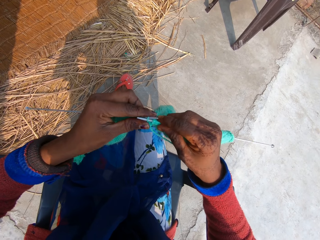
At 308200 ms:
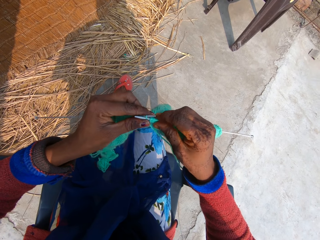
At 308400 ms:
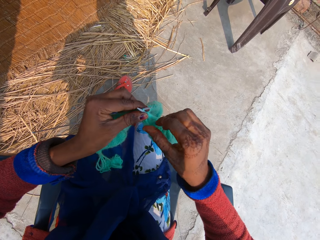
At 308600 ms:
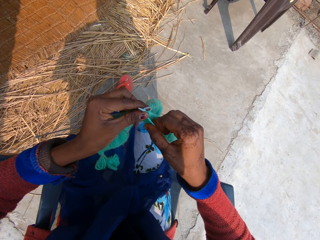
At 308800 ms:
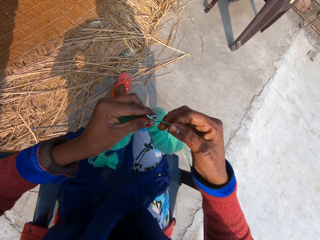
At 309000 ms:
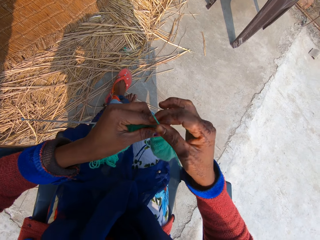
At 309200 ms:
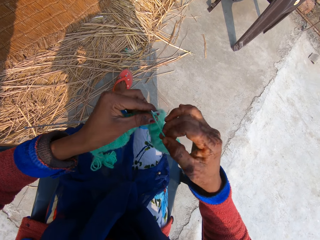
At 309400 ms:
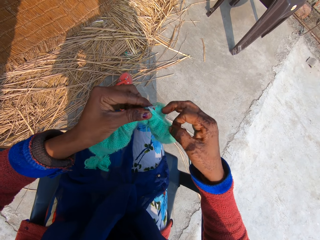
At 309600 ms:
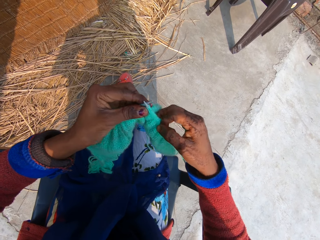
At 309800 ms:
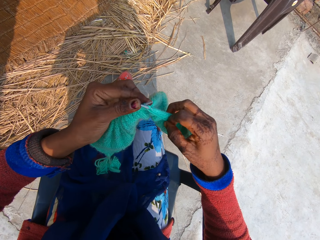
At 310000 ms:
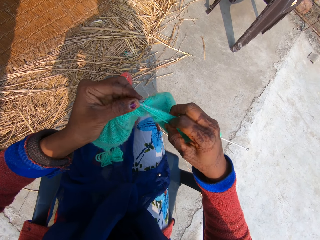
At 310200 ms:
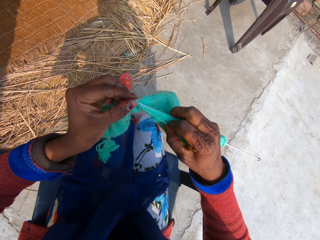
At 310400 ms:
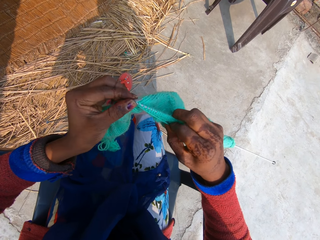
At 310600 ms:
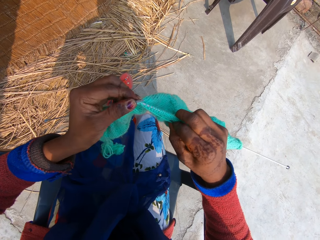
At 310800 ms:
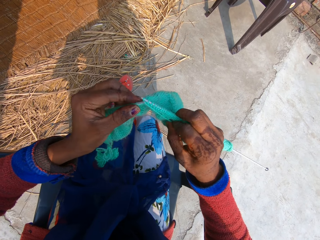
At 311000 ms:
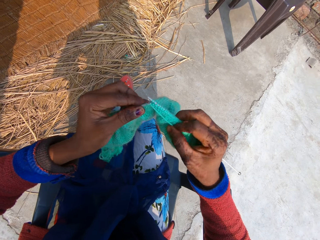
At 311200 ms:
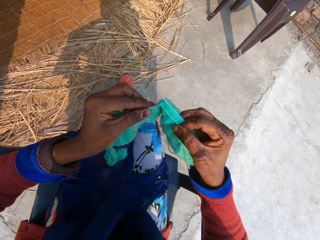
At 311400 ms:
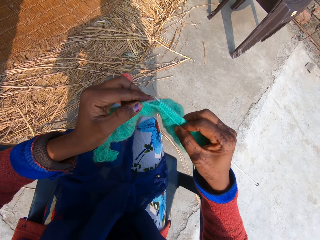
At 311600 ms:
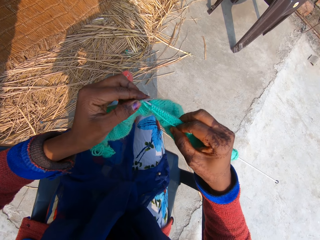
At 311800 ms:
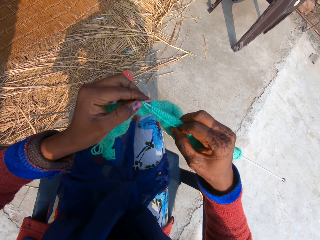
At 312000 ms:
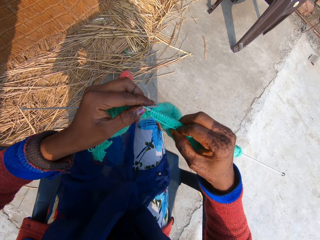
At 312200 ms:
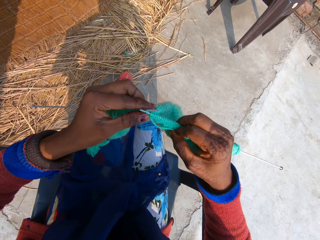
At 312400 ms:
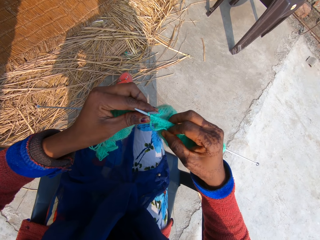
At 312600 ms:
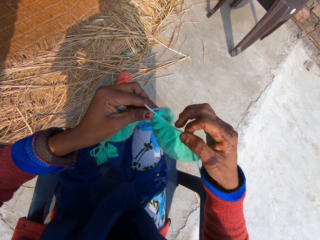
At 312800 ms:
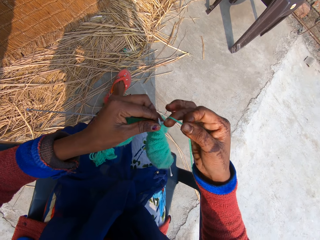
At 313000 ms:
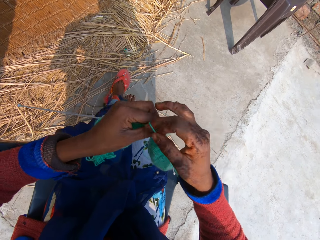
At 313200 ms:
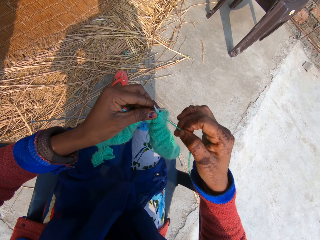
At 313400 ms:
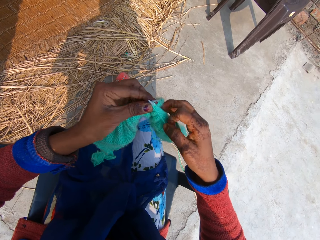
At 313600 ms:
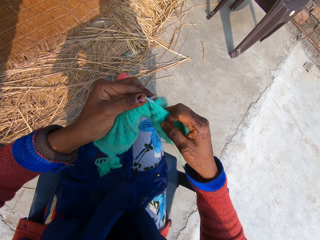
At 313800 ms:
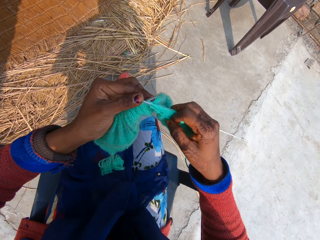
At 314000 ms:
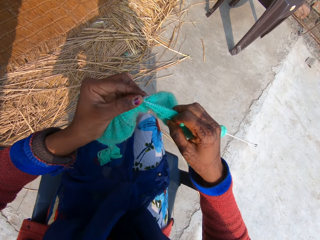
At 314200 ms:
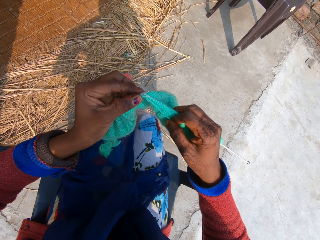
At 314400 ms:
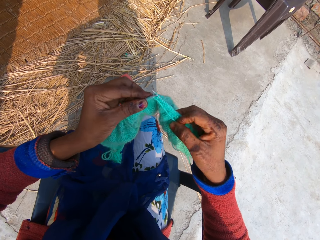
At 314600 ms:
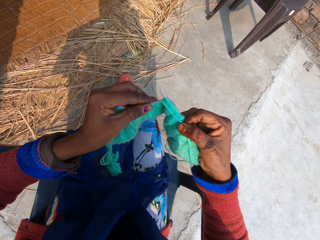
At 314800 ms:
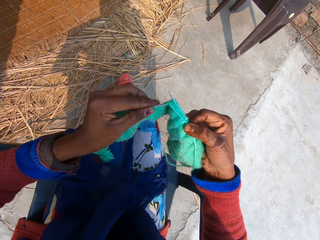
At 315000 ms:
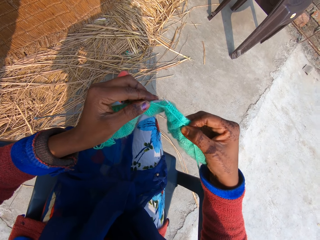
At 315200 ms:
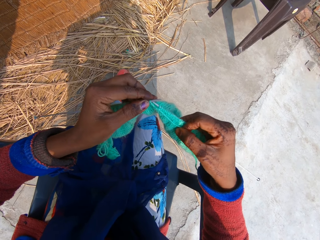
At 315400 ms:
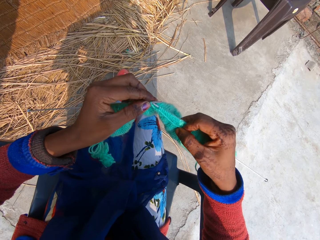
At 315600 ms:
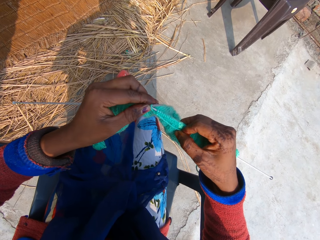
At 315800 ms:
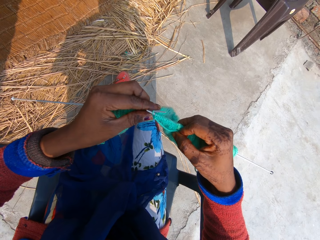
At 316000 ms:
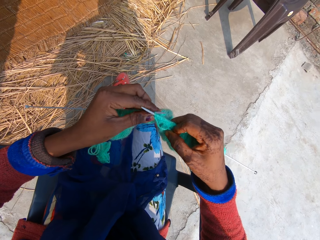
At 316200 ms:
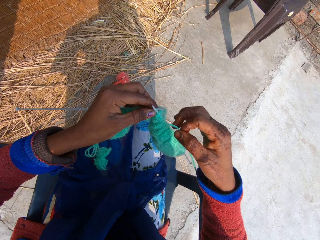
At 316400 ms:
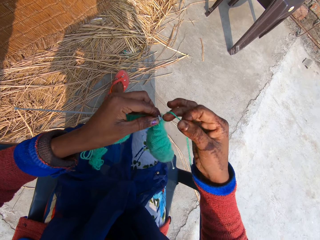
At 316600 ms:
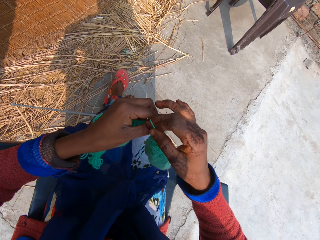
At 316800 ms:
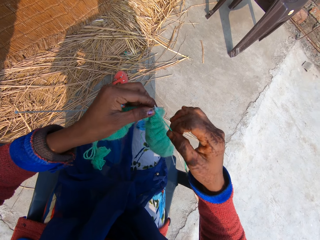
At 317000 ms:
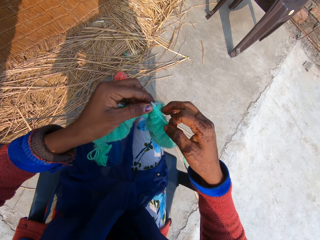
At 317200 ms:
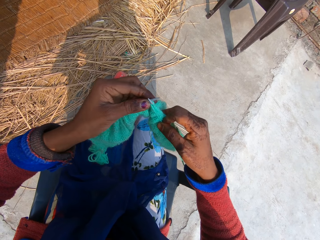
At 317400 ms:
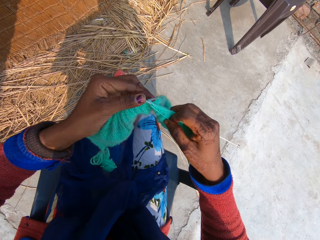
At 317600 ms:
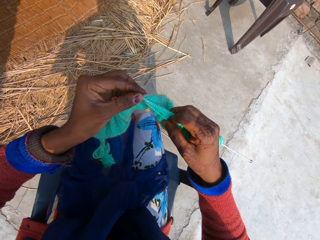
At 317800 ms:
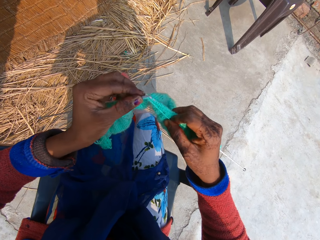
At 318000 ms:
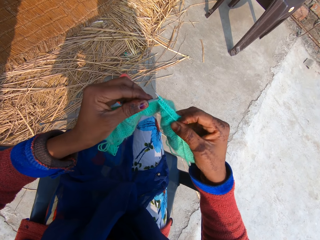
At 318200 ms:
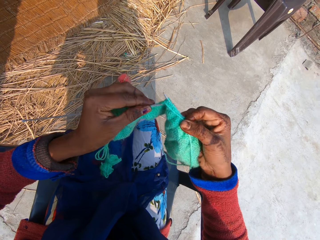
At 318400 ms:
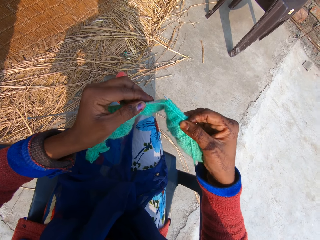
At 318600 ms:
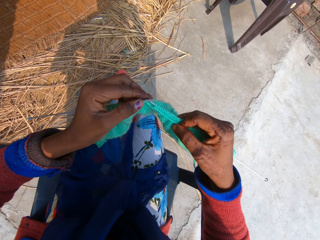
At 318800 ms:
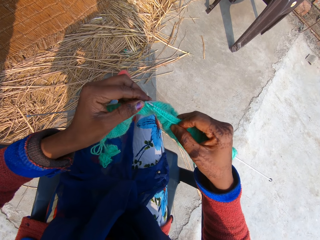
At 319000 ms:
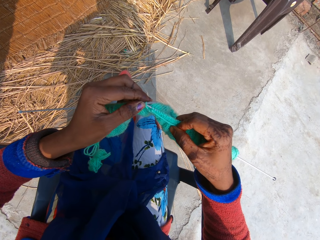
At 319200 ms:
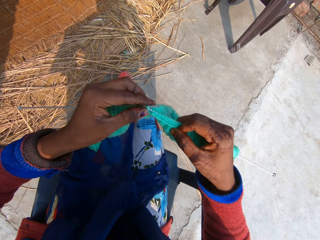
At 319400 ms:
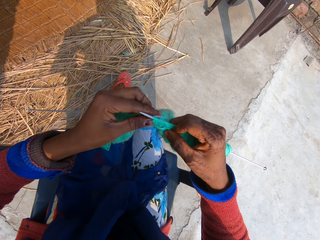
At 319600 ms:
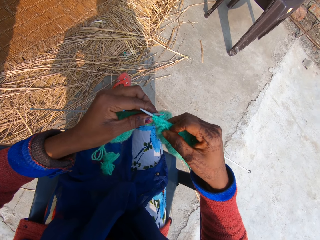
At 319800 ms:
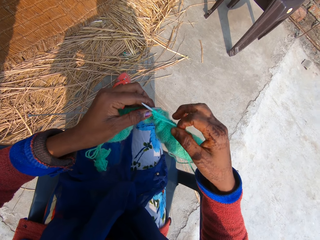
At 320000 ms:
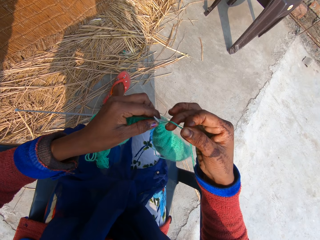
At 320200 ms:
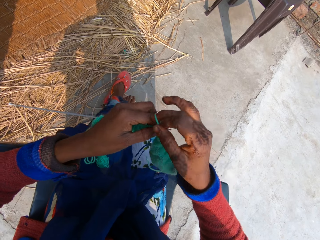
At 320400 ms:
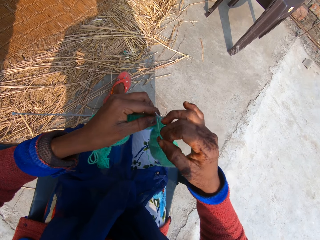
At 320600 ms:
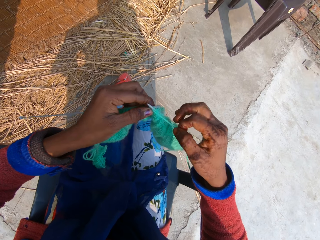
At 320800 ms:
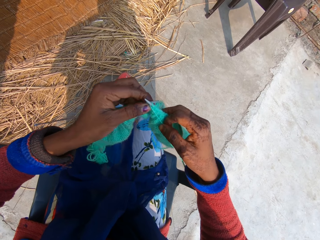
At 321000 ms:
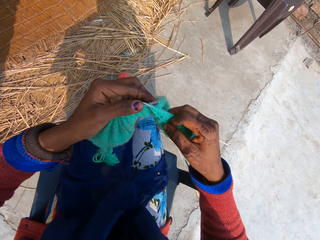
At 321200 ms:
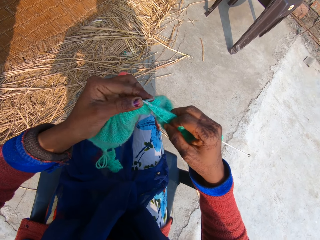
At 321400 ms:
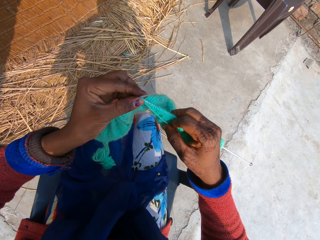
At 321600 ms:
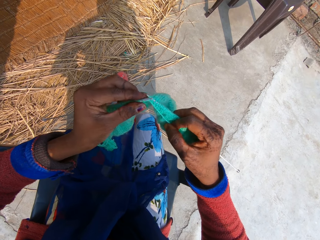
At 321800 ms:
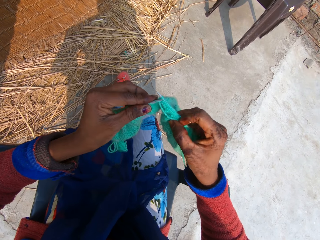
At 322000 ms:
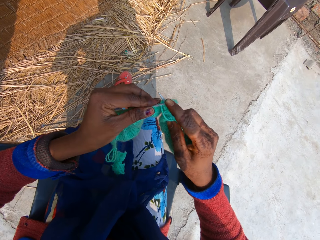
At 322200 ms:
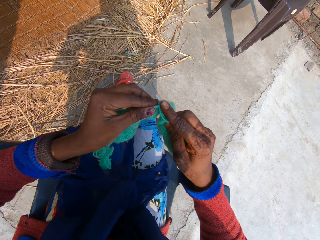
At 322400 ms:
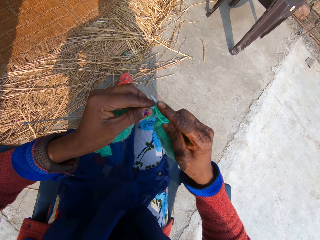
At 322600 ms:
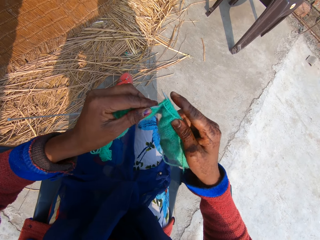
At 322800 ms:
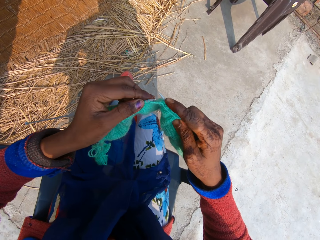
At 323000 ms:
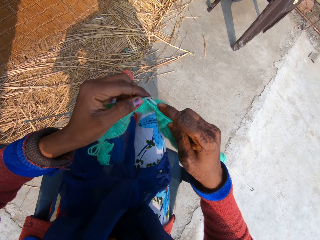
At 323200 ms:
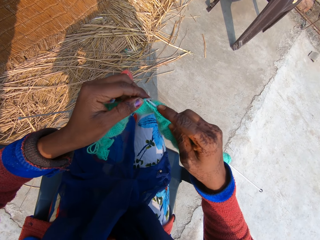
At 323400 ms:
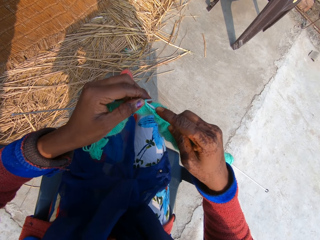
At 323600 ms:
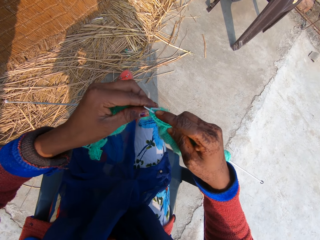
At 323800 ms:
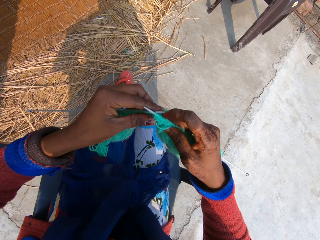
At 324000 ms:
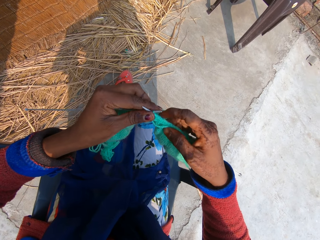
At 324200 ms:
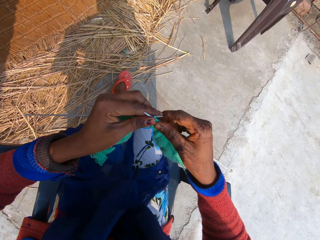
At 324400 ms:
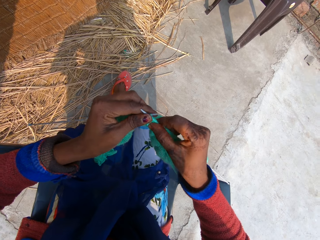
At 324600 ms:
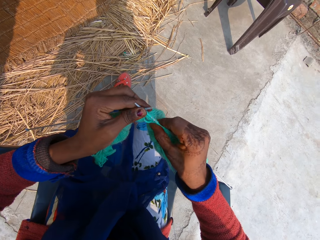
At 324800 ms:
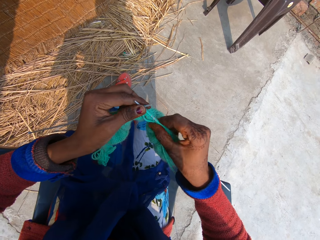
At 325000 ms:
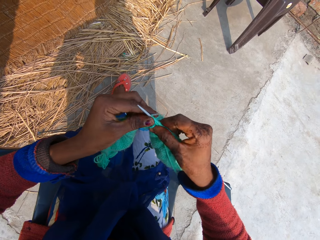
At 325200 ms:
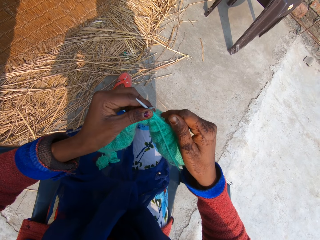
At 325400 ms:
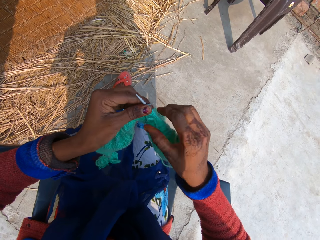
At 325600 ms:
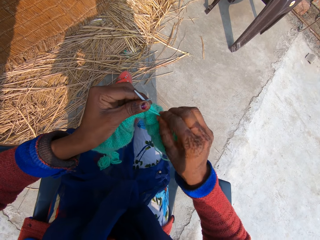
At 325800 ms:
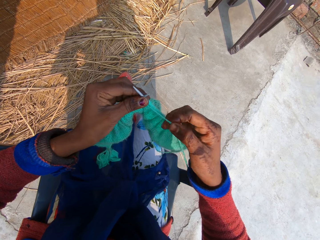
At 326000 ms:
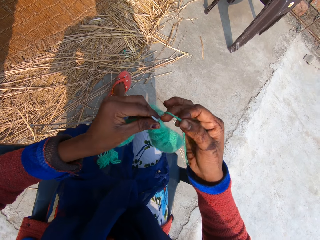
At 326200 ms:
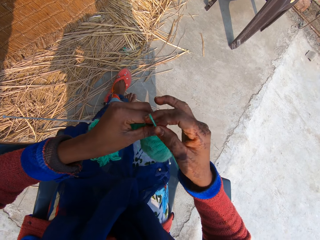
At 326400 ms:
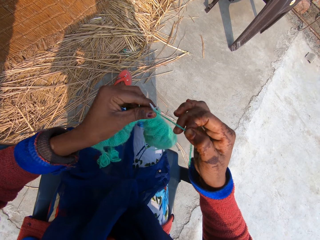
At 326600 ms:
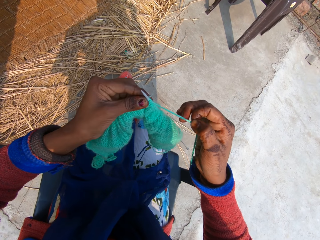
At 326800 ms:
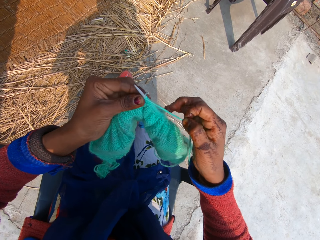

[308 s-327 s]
The camera wearer hooks a knitting thread with a single point knitting needle. They knit yarn thread into a yarn fabric with two knitting needles. They roll the knitting thread on the single point knitting needle. They hook the knitting thread with the single point knitting needle. They roll the knitting thread on the single point knitting needle. They hold the single point knitting needle. They knit the fabric. They hook the knitting thread with the single point knitting needle. They roll the knitting thread on the single point knitting needle. They knit the fabric. They hook the knitting thread with the single point knitting needle. They roll the knitting thread on the single point knitting needle. They knit the fabric. They hook the knitting thread with the single point knitting needle. They adjust the fabric through the single point knitting needle. They hold a single point knitting thread. They roll the knitting thread on the single point knitting needle.

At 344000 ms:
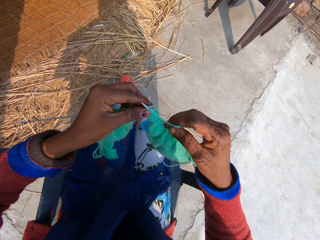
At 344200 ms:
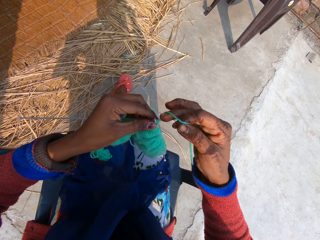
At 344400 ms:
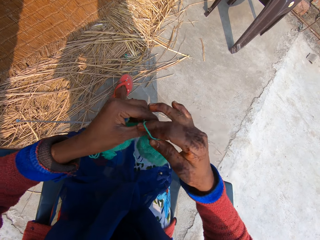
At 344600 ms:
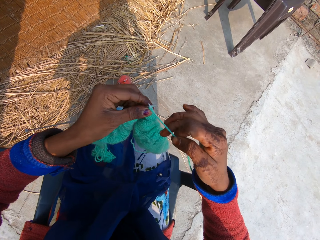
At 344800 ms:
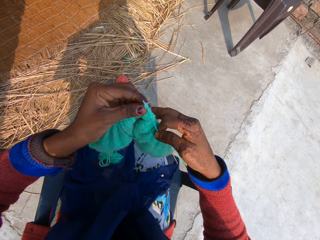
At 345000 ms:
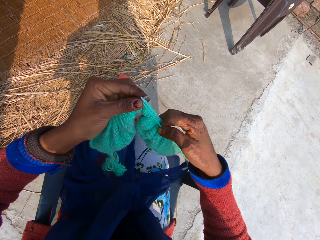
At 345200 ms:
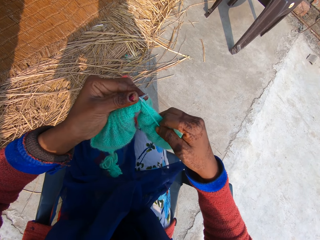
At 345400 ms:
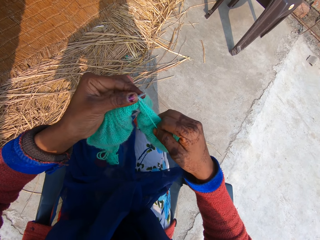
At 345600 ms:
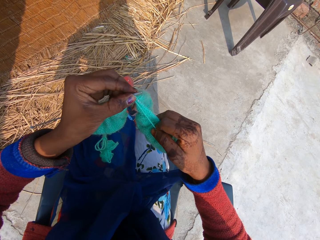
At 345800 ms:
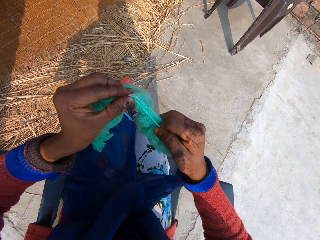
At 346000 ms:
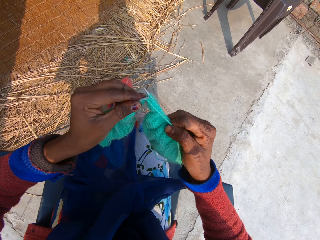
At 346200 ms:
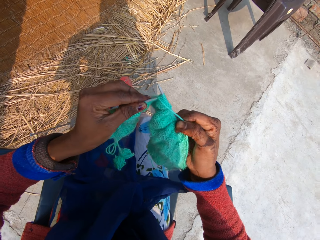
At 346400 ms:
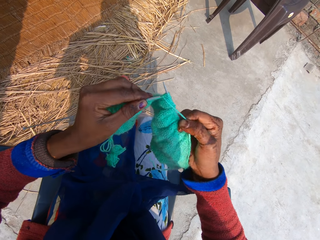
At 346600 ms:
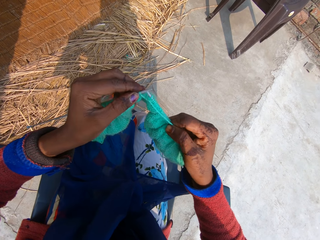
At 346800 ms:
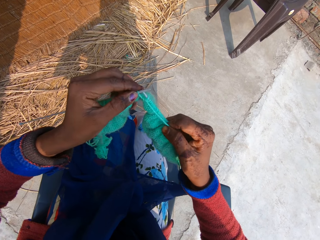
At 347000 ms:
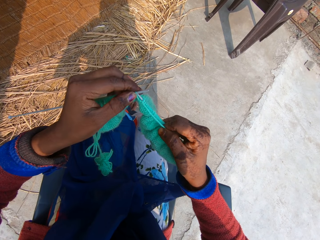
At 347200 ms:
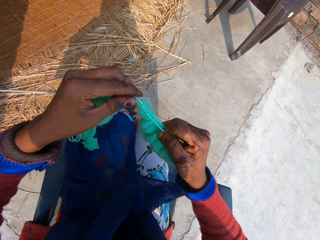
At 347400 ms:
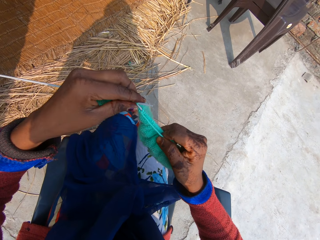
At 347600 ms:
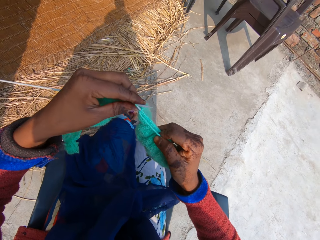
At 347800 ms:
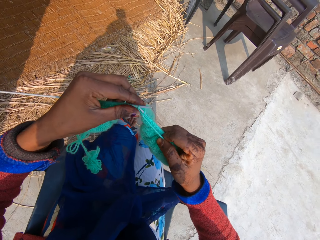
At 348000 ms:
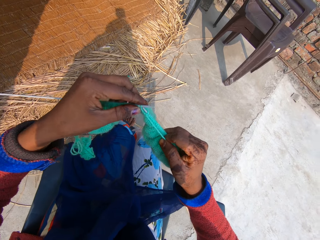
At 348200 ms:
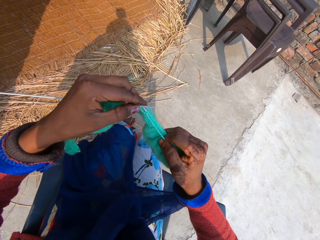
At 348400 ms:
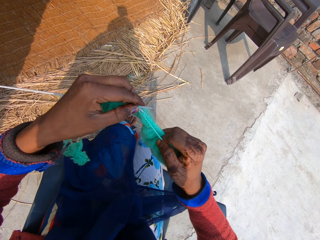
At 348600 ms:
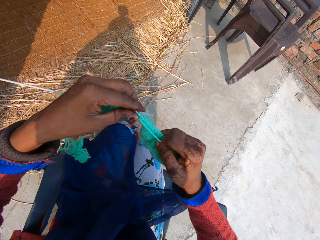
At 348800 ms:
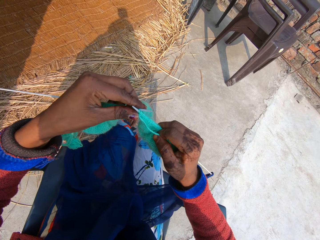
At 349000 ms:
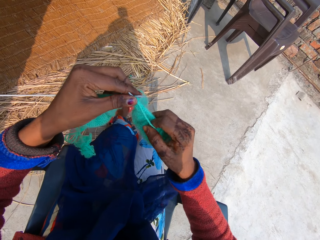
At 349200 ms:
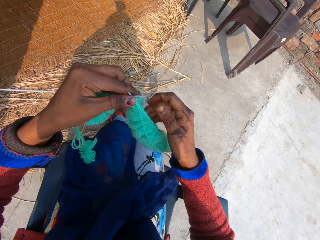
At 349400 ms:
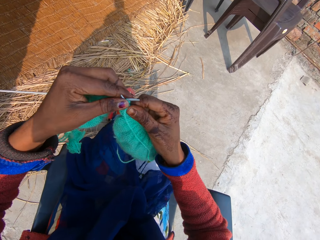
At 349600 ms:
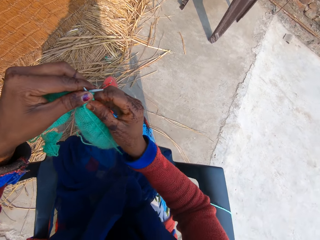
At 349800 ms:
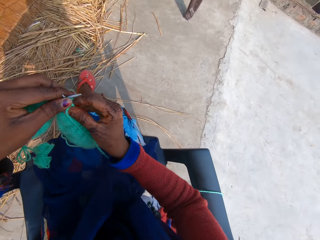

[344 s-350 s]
The camera wearer rolls a knitting thread on the single point knitting needle. They knit a fabric. They roll the knitting thread on the single point knitting needle.
